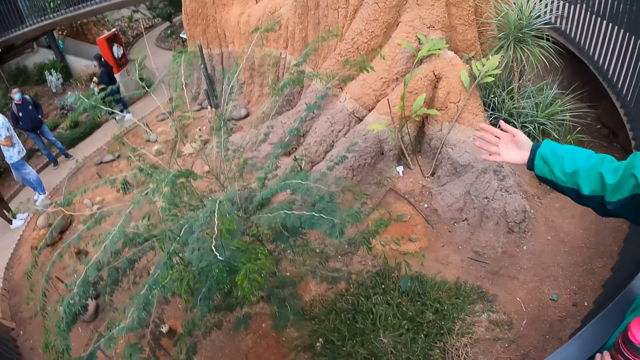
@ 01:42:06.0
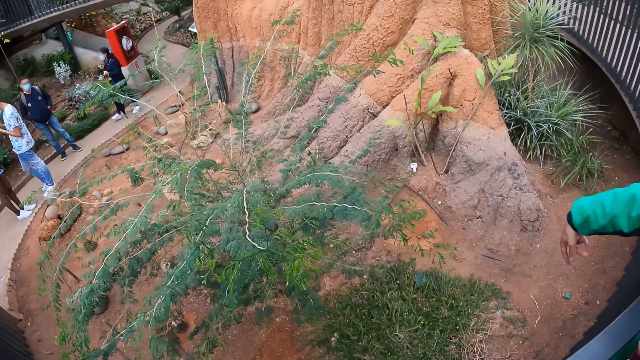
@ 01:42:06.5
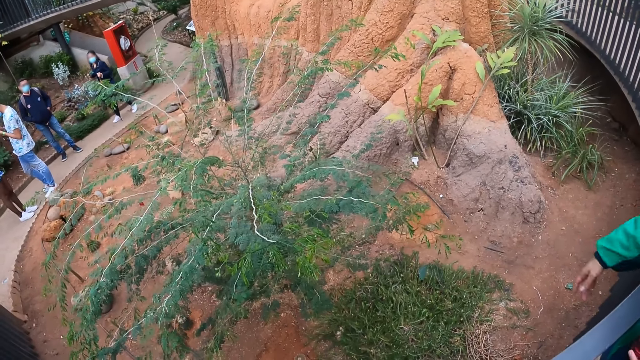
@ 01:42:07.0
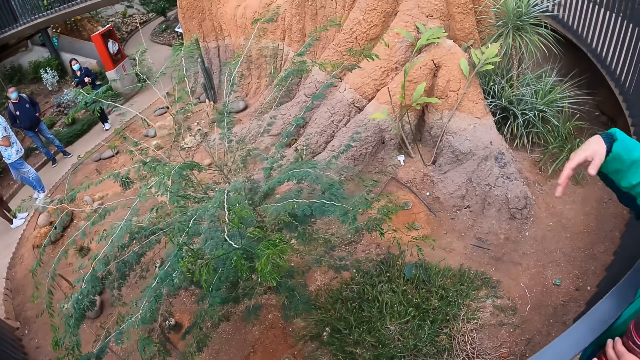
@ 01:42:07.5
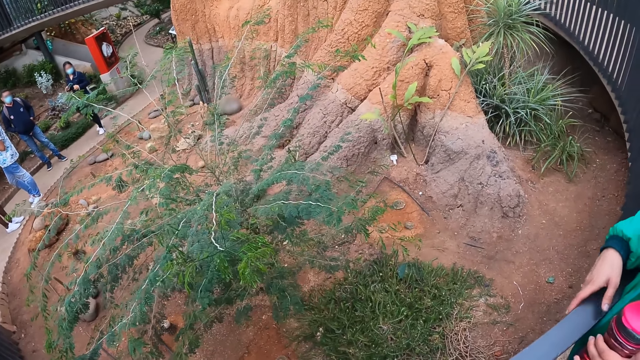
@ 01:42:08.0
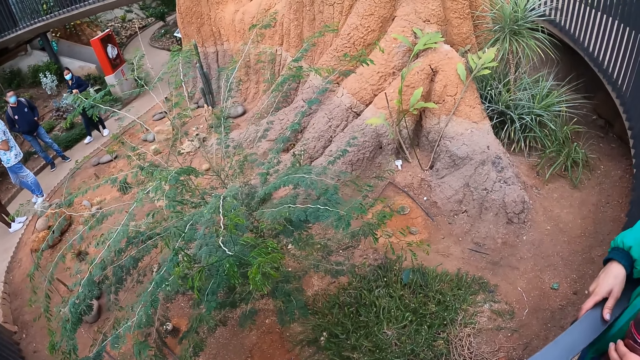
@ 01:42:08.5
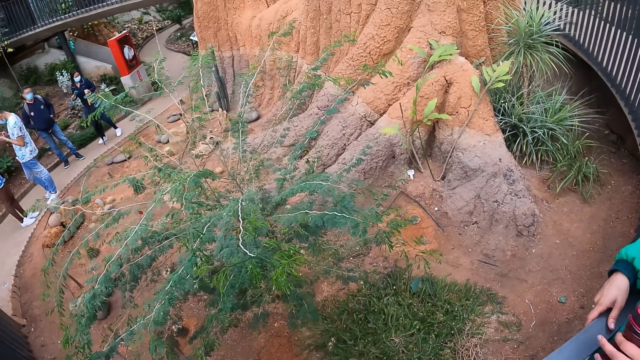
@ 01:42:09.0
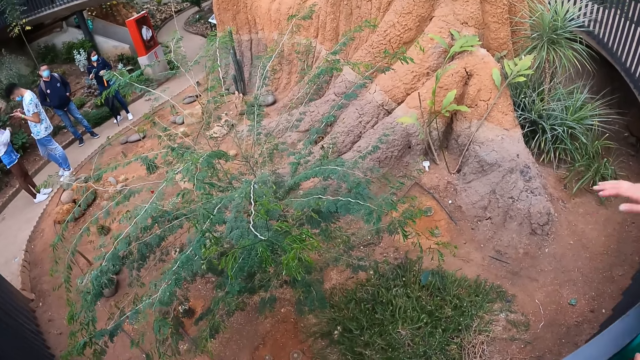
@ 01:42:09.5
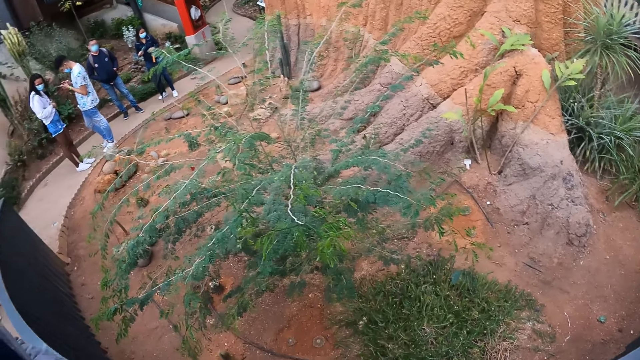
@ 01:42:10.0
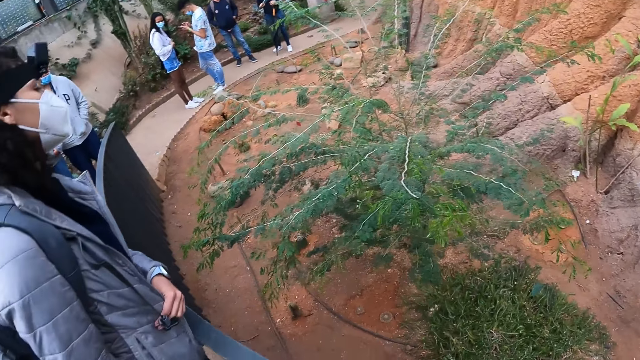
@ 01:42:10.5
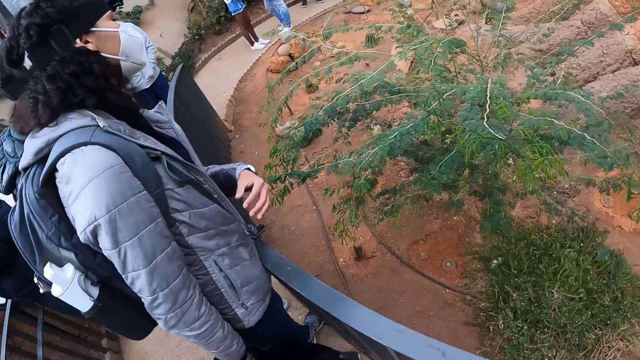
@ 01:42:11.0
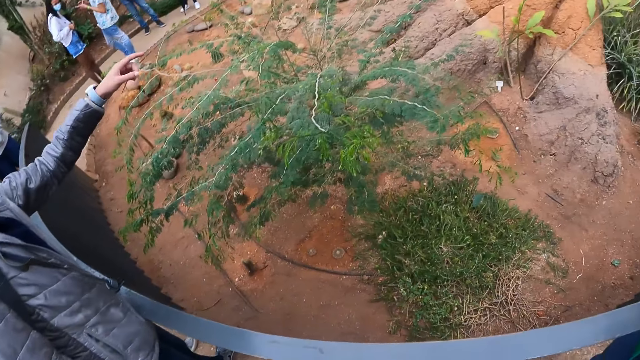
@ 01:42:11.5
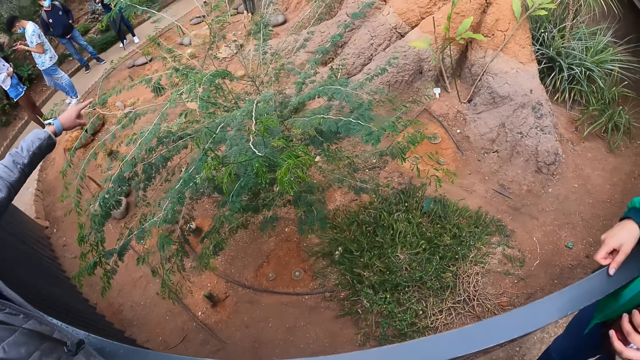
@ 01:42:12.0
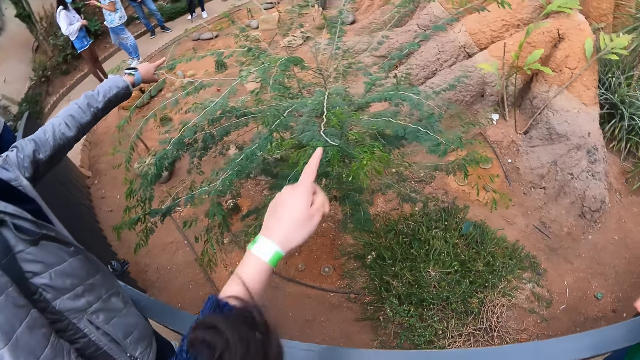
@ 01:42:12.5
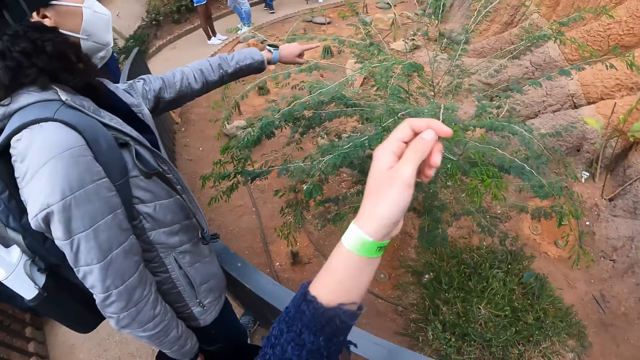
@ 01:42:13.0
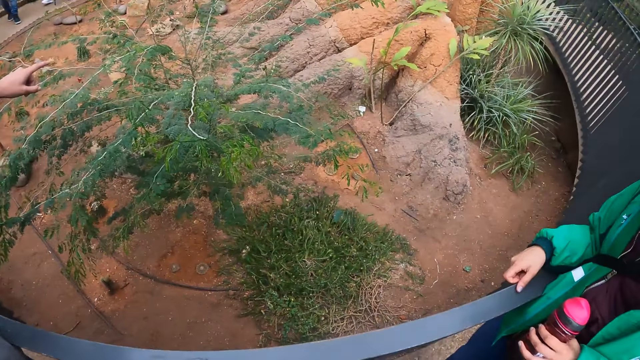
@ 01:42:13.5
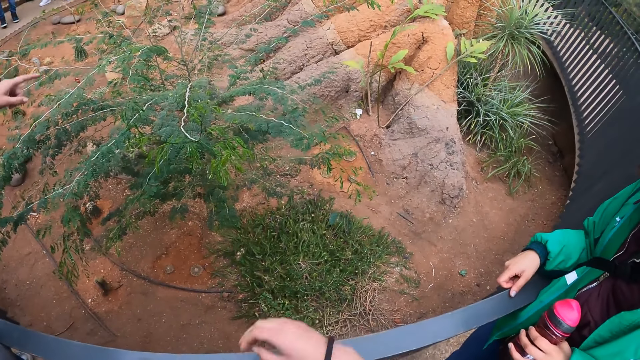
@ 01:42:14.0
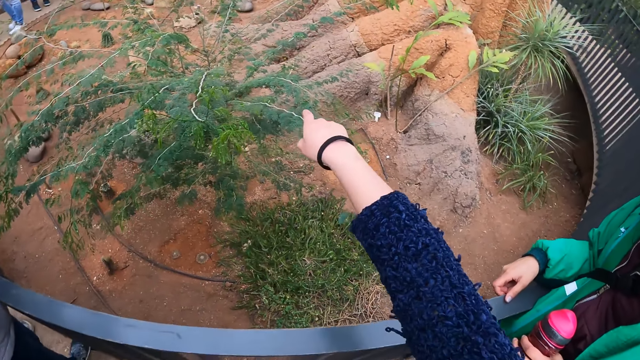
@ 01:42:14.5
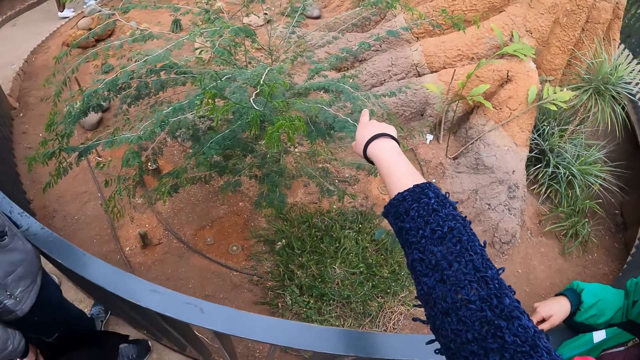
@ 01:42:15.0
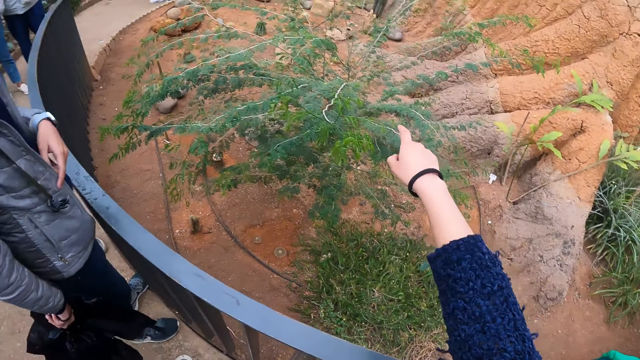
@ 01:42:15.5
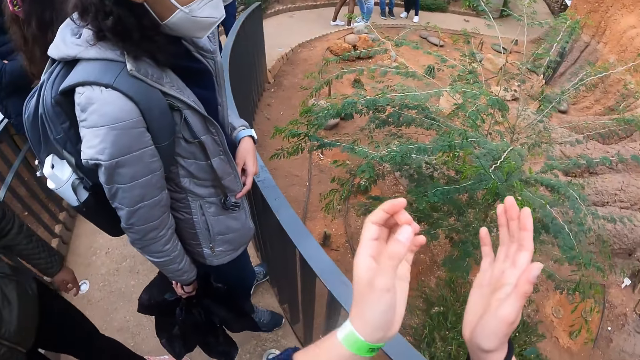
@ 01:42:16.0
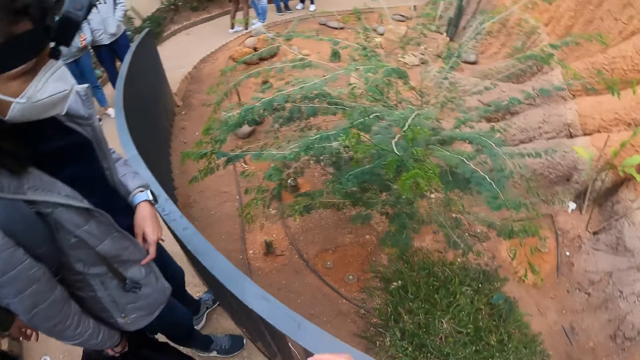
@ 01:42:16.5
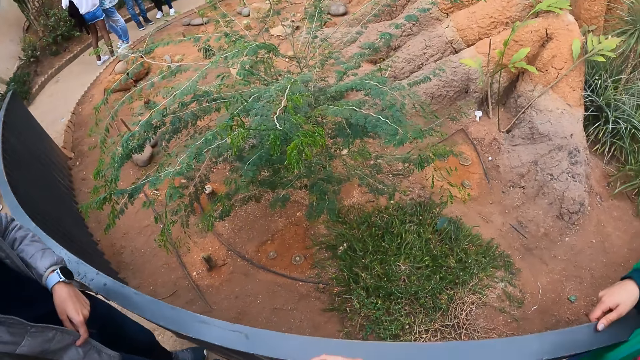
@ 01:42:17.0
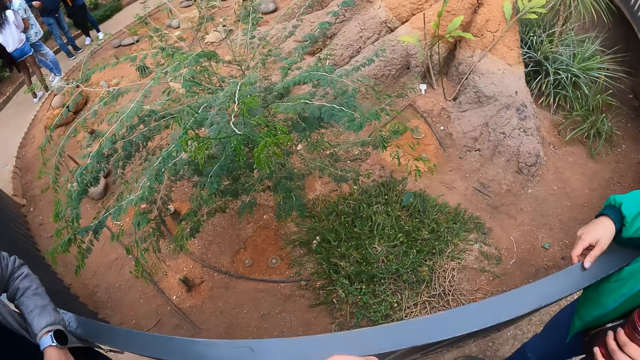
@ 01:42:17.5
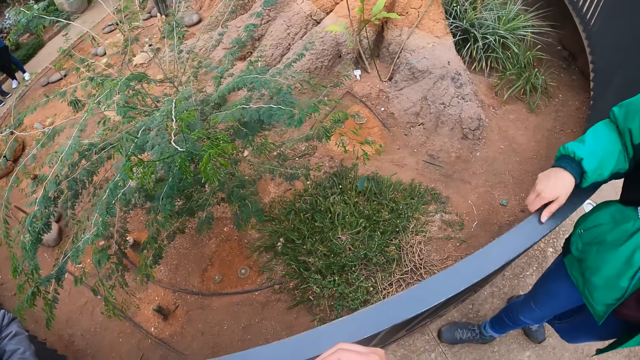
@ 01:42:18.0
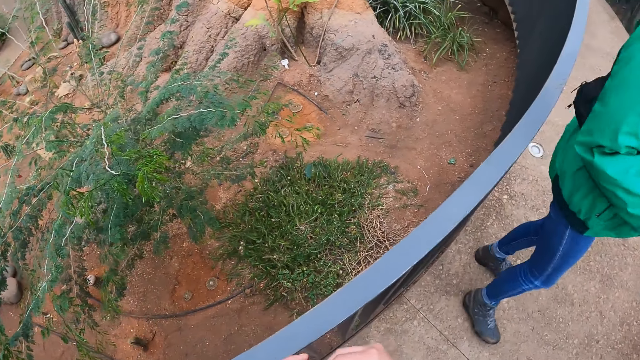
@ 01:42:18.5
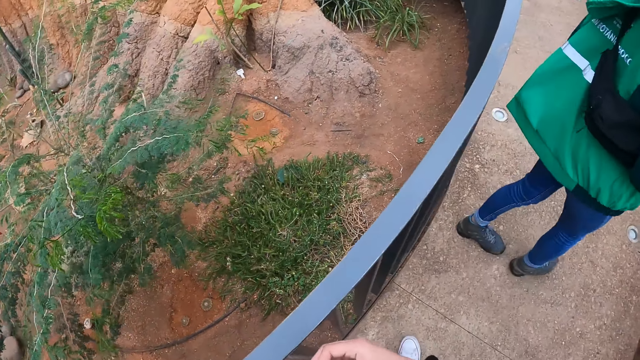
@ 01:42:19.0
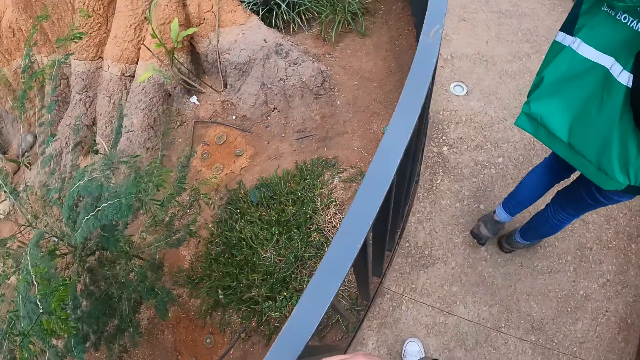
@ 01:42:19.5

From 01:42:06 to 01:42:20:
The woman touches the railing with her right hand. Another woman points towards a plant with her left hand. The camera wearer points towards the plant with her left hand. She points towards the plant with her right hand. She moves her hands. She looks around.

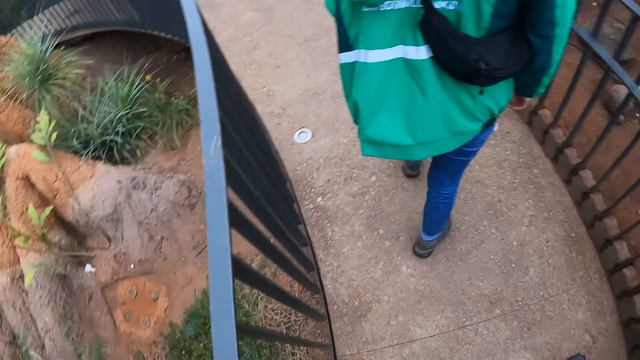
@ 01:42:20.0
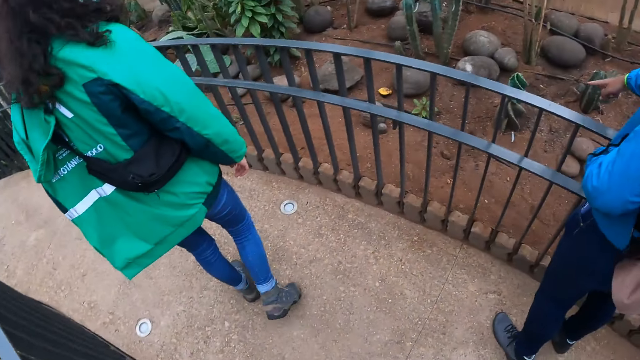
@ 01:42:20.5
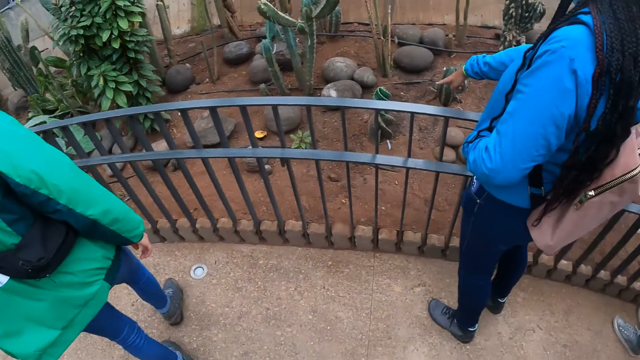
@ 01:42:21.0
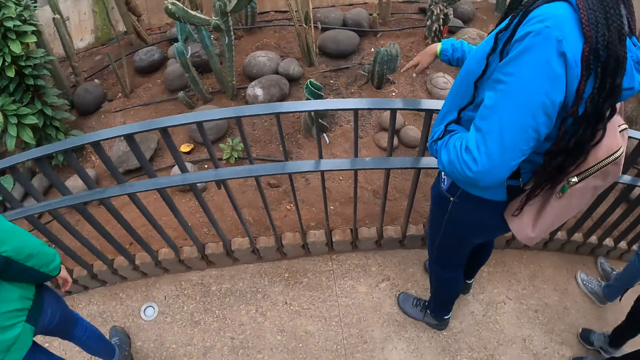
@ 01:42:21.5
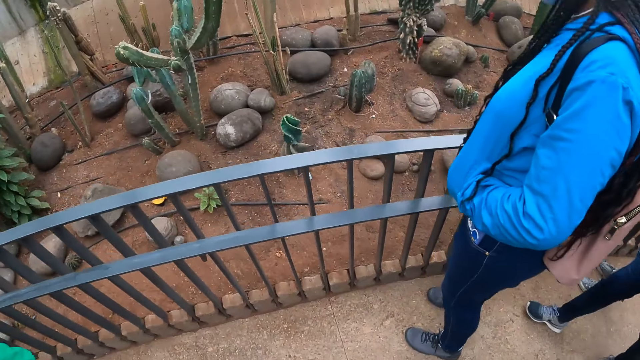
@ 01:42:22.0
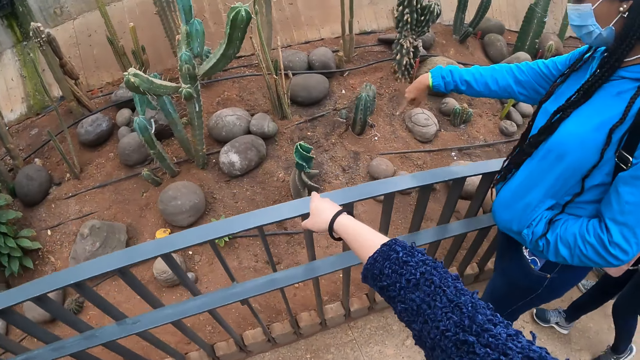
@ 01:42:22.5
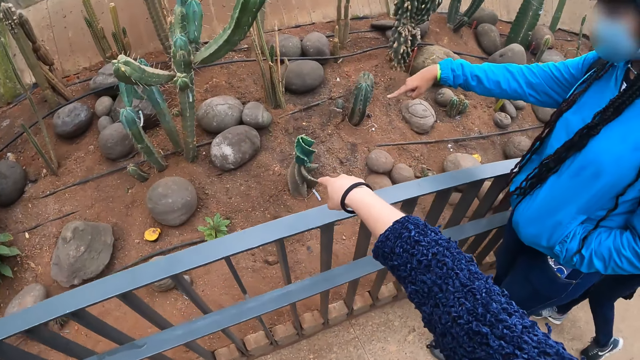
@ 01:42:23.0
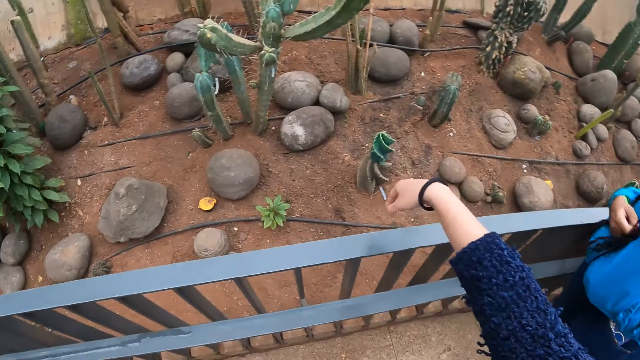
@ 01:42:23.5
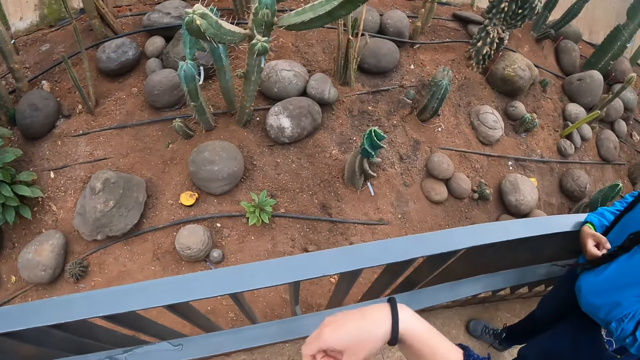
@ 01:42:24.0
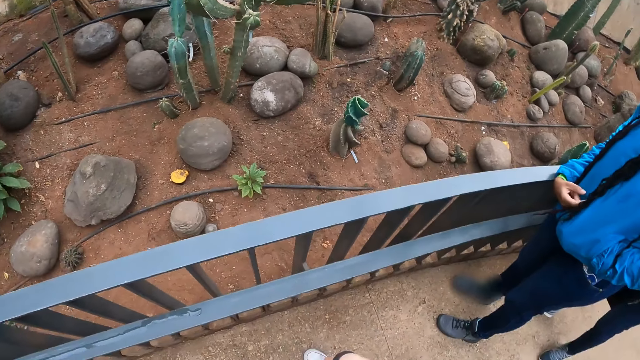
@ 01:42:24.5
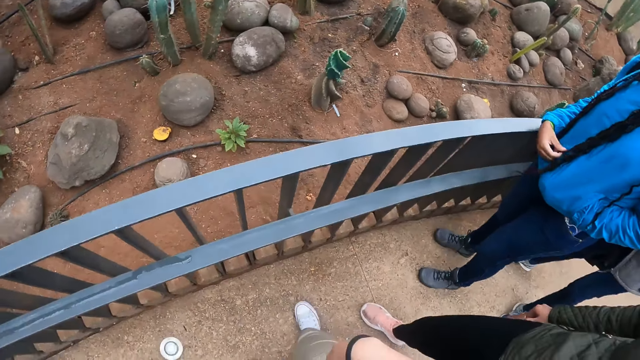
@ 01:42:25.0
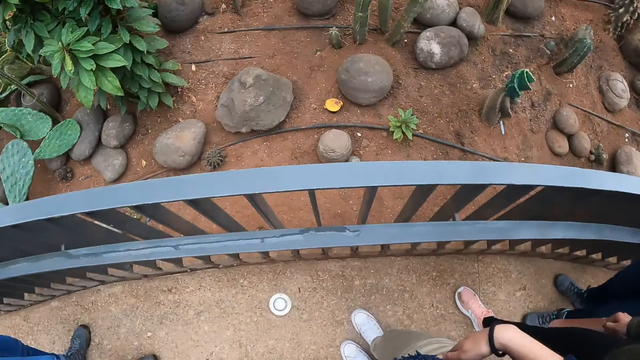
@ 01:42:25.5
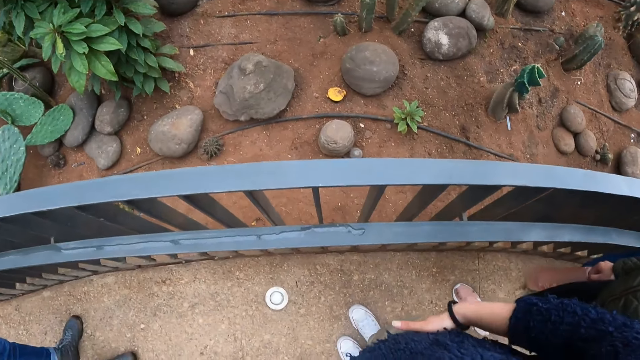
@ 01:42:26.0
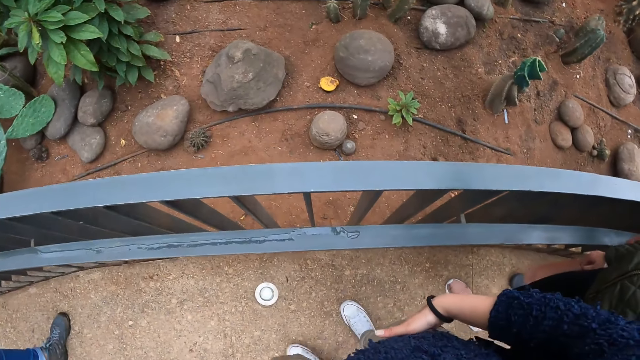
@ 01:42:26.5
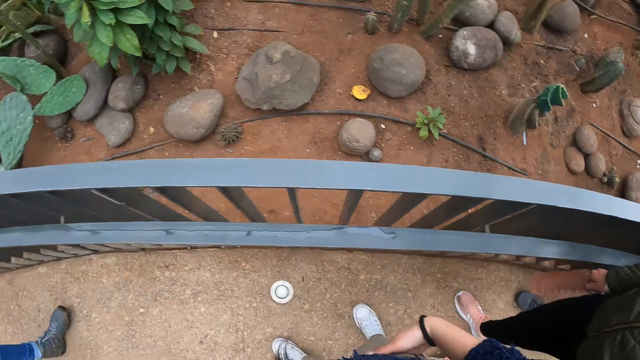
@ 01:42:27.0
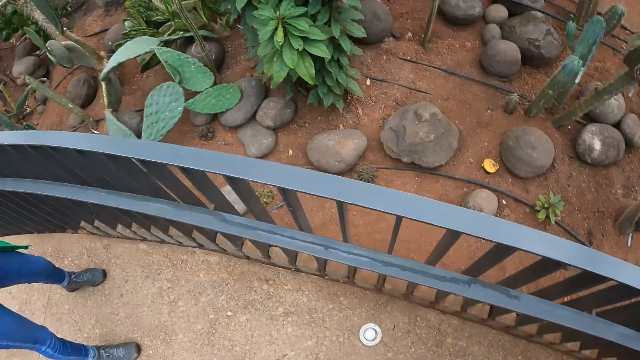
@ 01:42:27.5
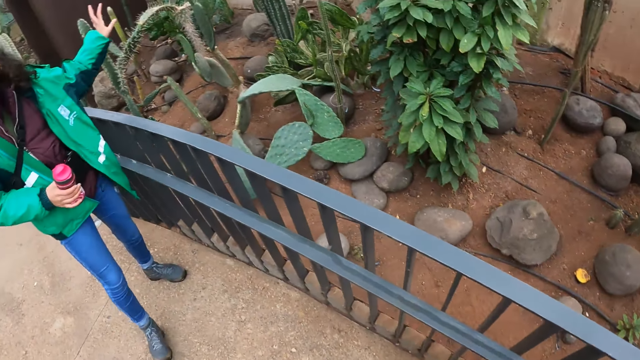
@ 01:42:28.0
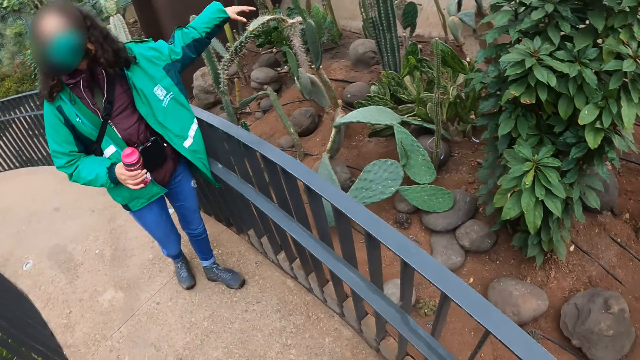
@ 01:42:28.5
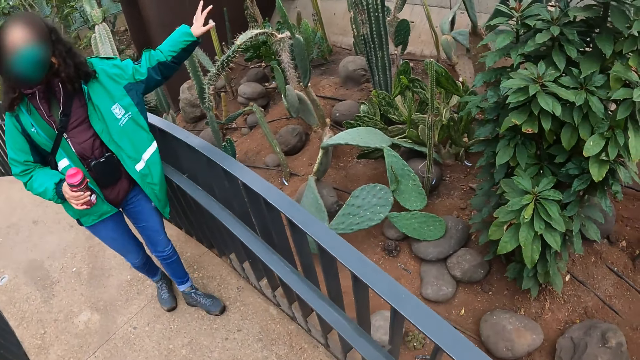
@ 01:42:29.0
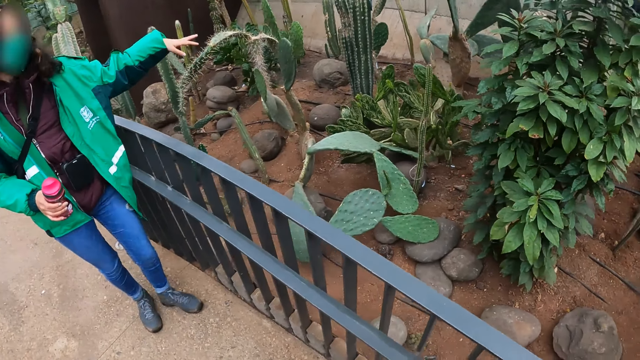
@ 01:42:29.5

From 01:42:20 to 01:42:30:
A woman points towards a plant with her right hand. The camera wearer walks around. She points towards the plant with her right hand. She walks around. Another woman addresses the group of people.
